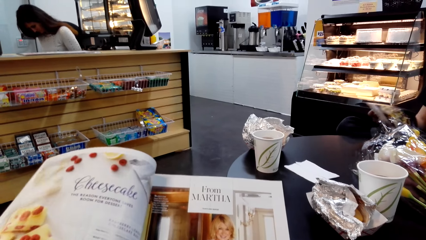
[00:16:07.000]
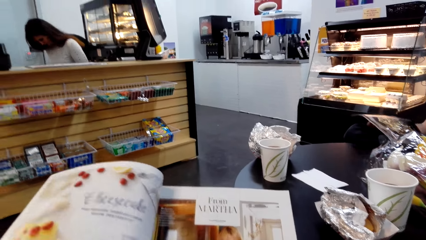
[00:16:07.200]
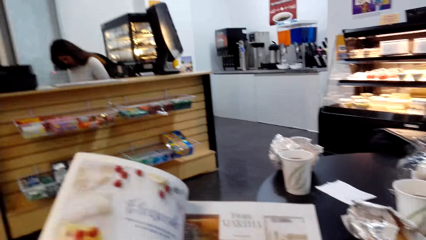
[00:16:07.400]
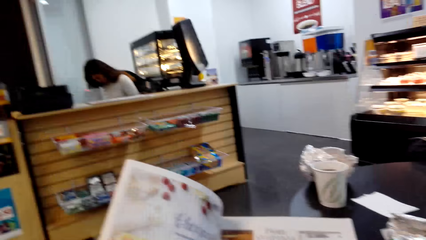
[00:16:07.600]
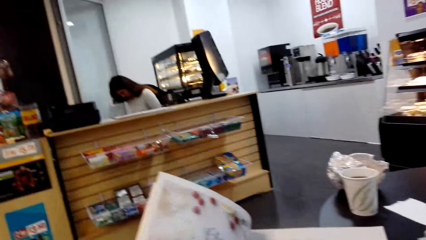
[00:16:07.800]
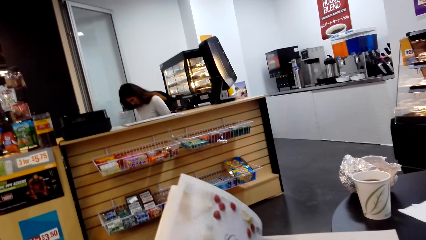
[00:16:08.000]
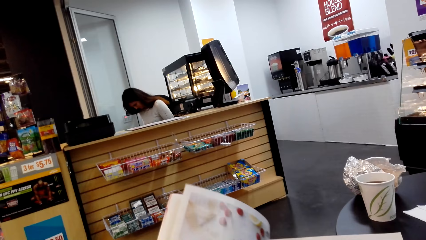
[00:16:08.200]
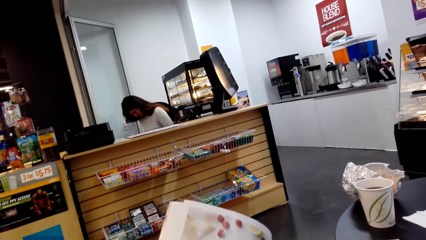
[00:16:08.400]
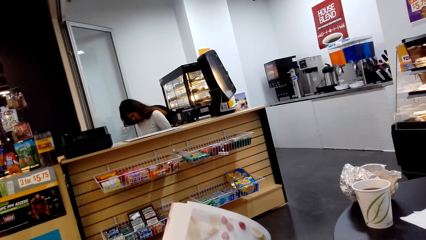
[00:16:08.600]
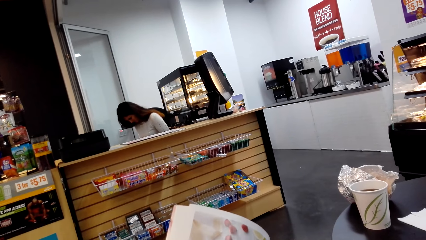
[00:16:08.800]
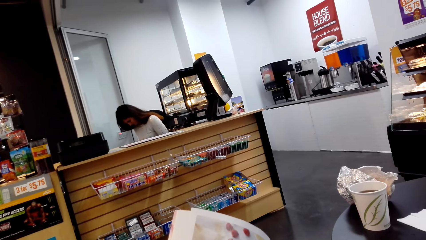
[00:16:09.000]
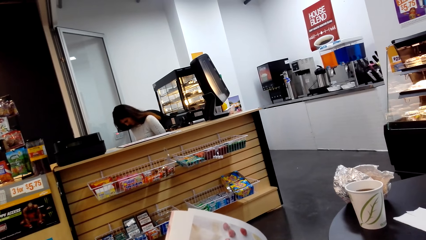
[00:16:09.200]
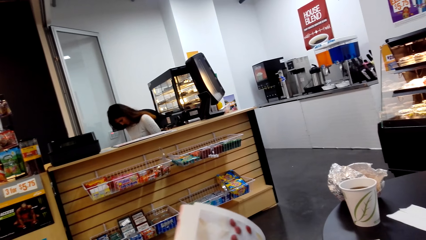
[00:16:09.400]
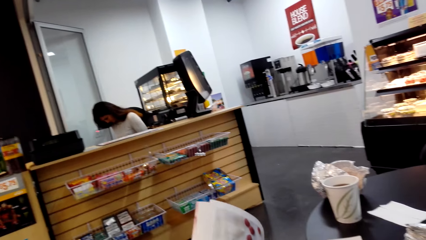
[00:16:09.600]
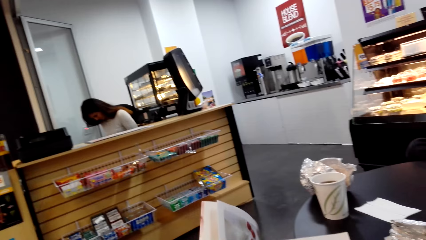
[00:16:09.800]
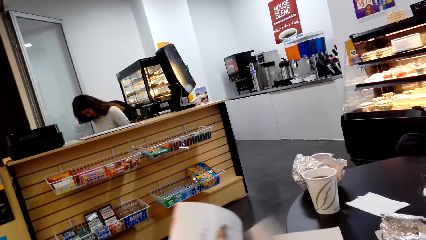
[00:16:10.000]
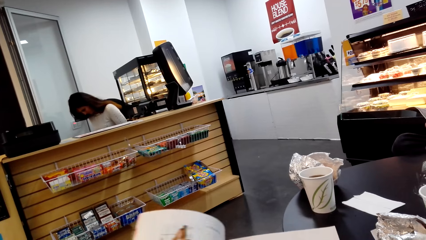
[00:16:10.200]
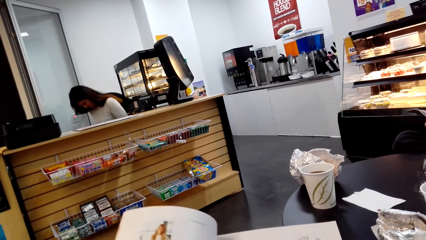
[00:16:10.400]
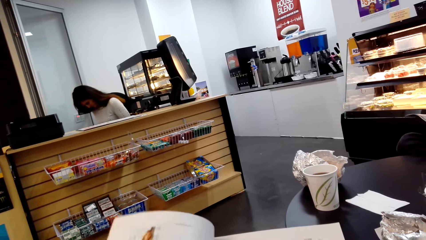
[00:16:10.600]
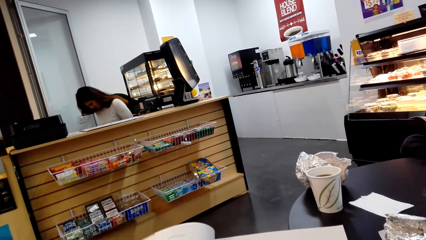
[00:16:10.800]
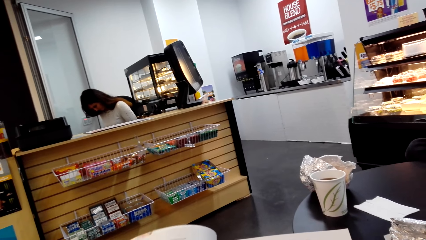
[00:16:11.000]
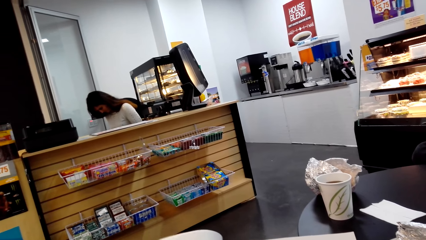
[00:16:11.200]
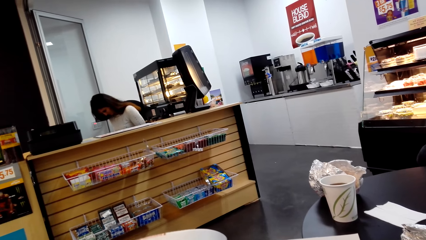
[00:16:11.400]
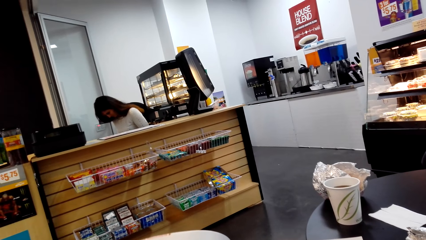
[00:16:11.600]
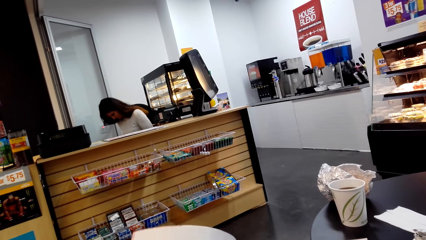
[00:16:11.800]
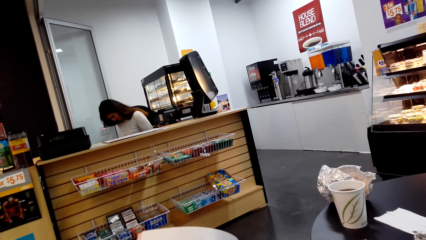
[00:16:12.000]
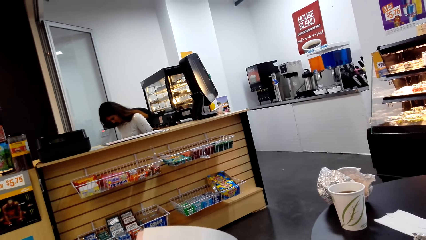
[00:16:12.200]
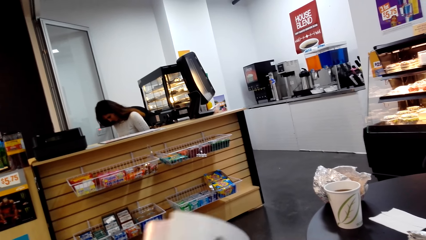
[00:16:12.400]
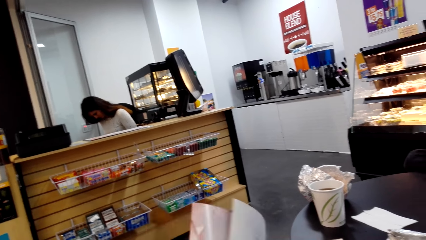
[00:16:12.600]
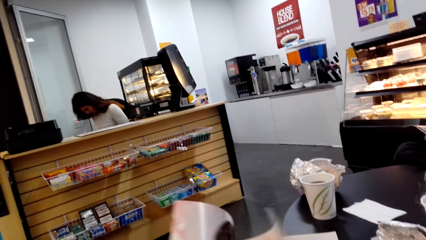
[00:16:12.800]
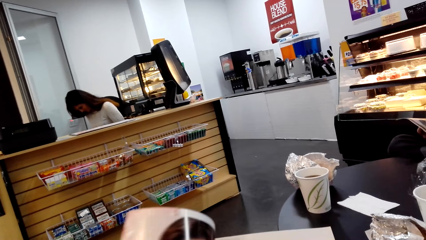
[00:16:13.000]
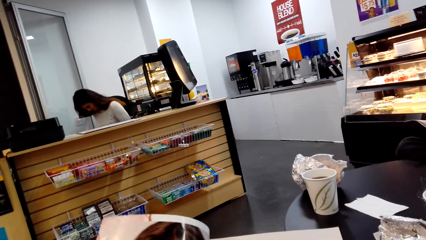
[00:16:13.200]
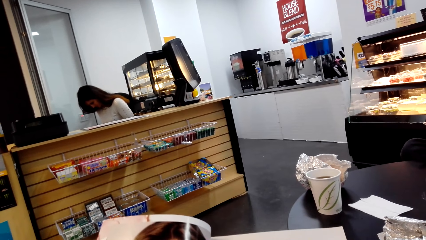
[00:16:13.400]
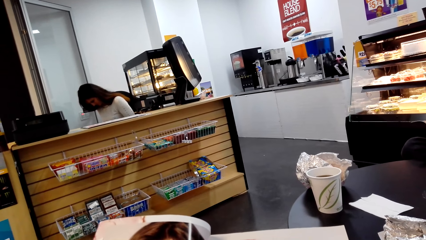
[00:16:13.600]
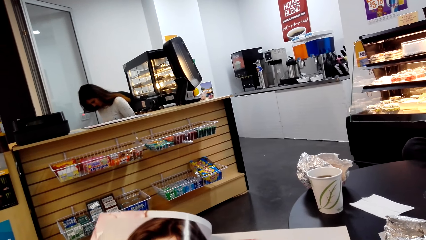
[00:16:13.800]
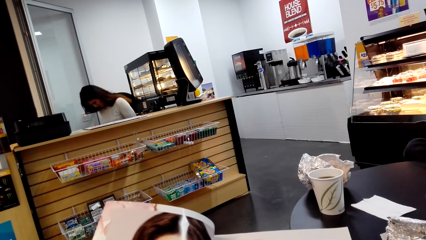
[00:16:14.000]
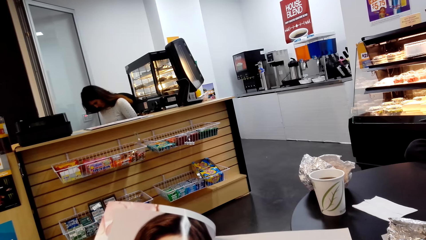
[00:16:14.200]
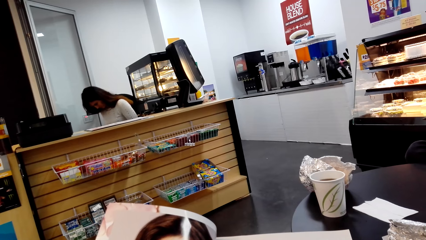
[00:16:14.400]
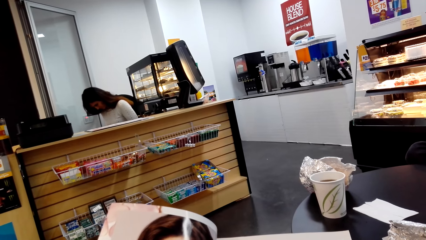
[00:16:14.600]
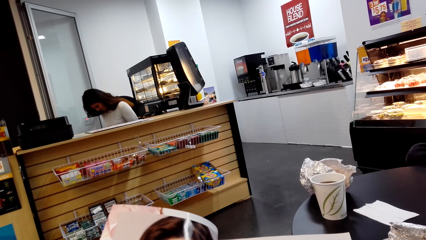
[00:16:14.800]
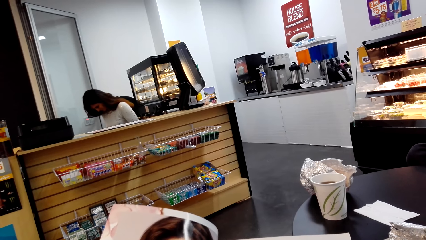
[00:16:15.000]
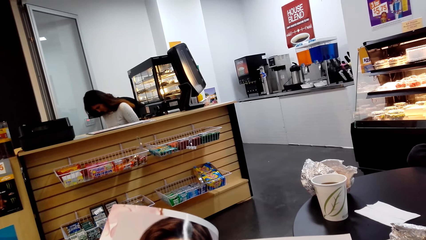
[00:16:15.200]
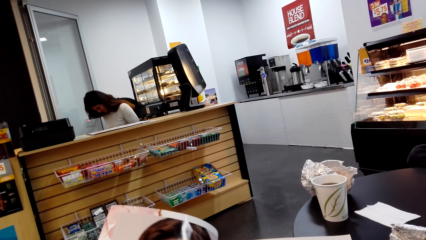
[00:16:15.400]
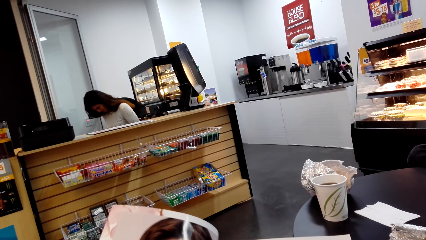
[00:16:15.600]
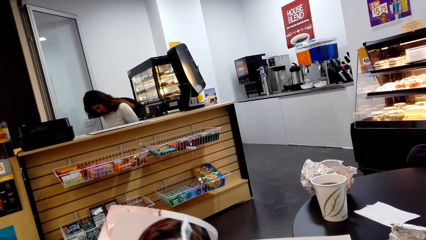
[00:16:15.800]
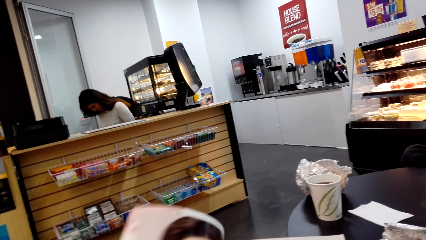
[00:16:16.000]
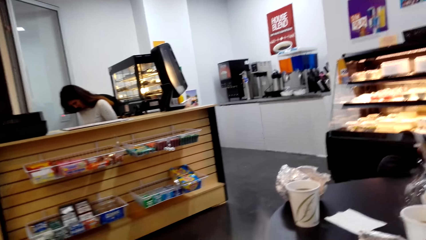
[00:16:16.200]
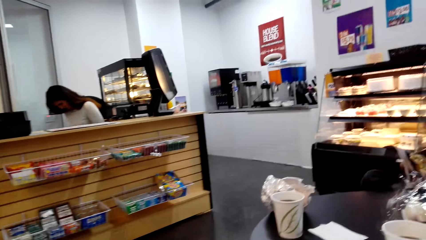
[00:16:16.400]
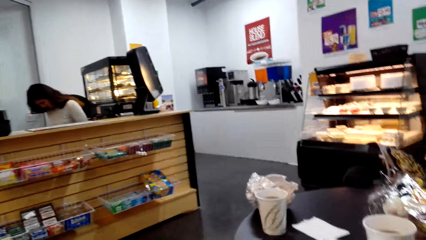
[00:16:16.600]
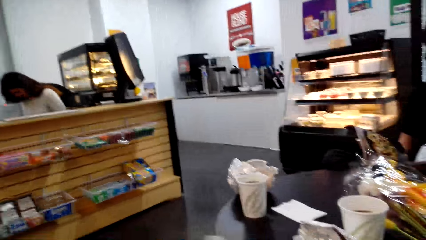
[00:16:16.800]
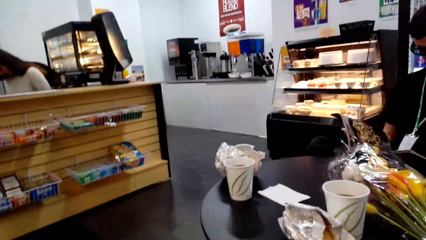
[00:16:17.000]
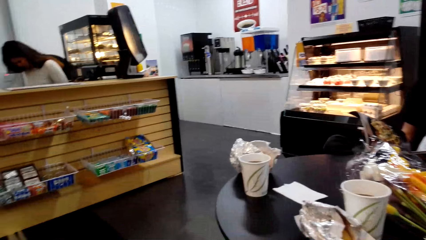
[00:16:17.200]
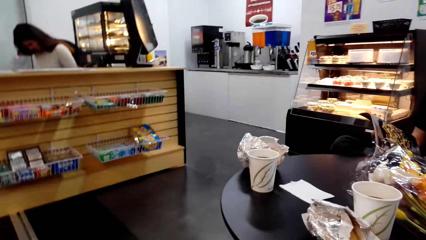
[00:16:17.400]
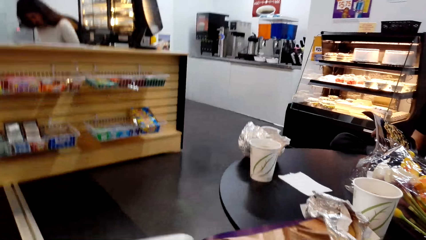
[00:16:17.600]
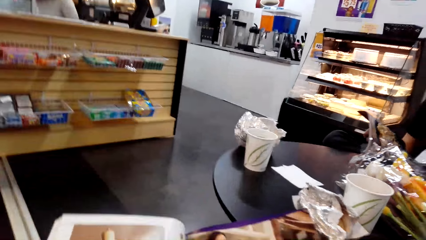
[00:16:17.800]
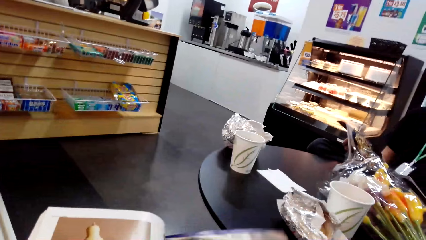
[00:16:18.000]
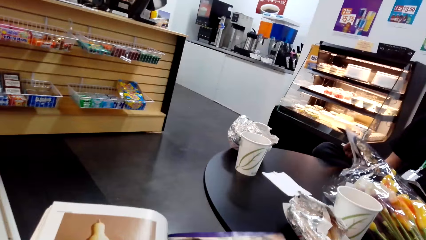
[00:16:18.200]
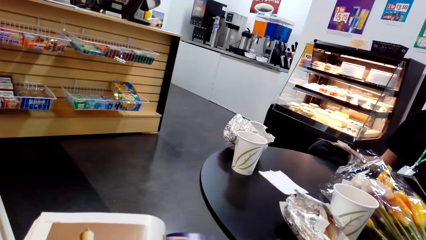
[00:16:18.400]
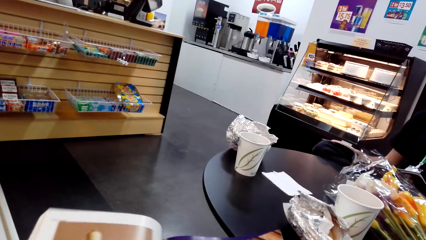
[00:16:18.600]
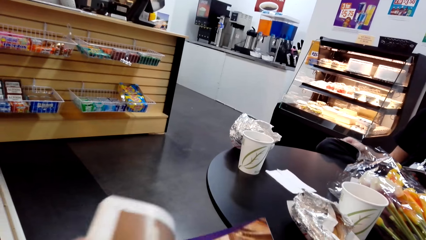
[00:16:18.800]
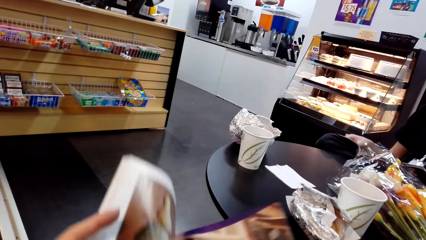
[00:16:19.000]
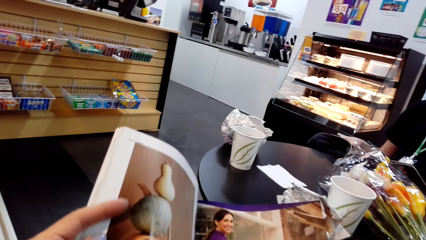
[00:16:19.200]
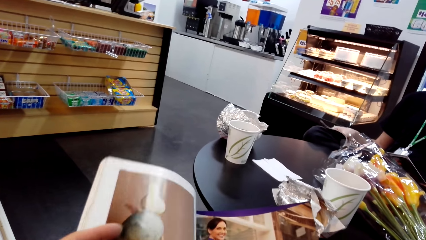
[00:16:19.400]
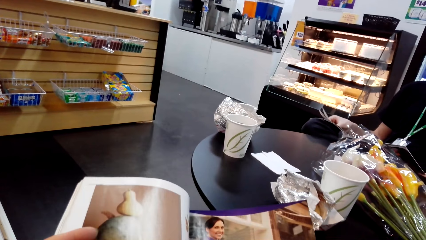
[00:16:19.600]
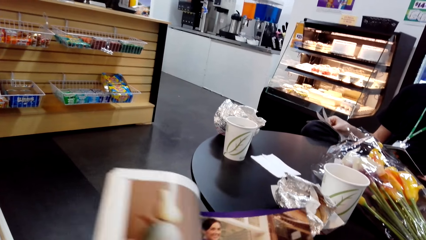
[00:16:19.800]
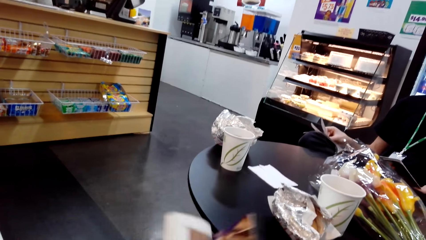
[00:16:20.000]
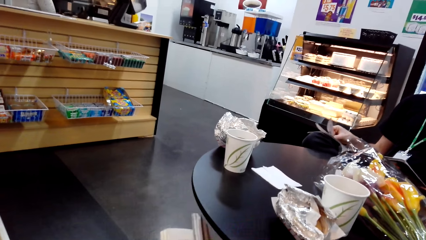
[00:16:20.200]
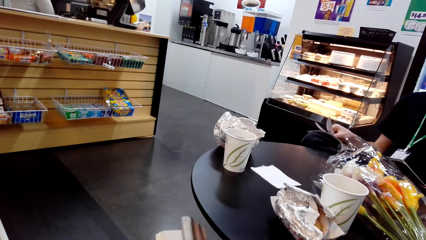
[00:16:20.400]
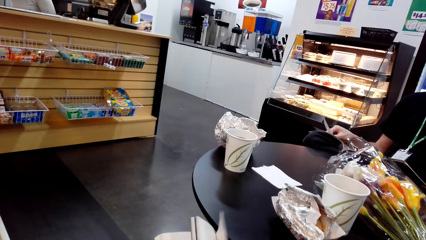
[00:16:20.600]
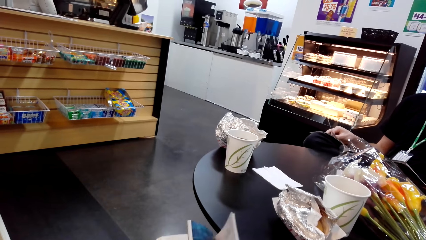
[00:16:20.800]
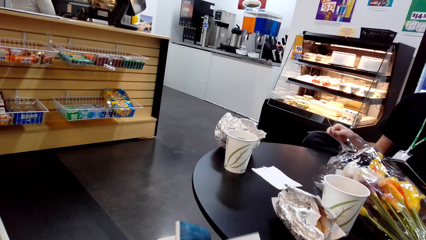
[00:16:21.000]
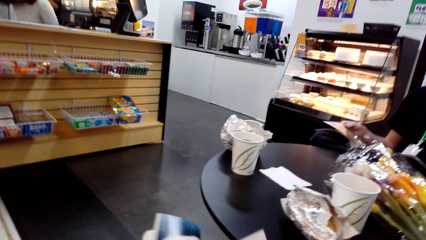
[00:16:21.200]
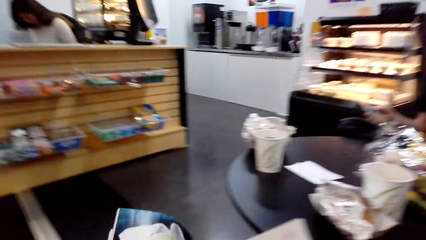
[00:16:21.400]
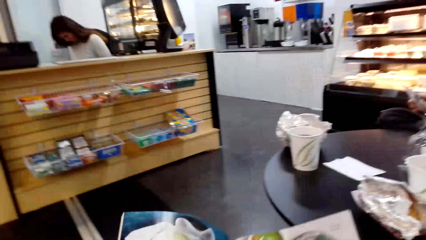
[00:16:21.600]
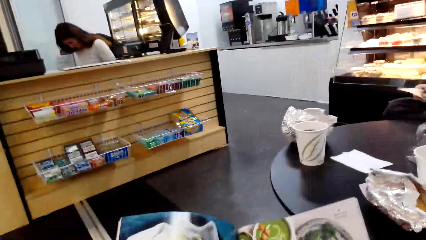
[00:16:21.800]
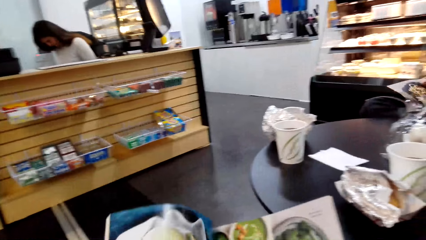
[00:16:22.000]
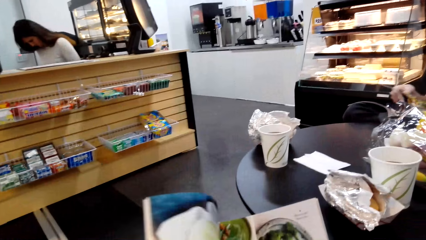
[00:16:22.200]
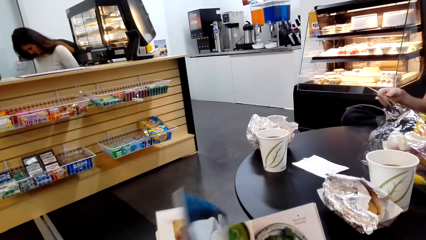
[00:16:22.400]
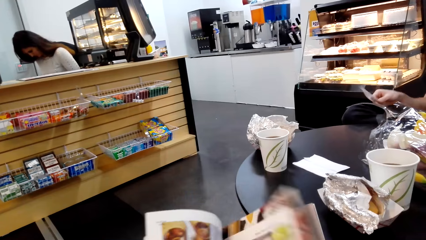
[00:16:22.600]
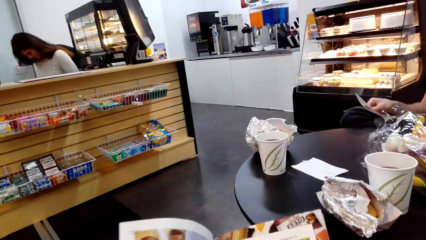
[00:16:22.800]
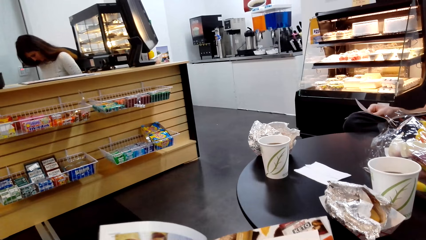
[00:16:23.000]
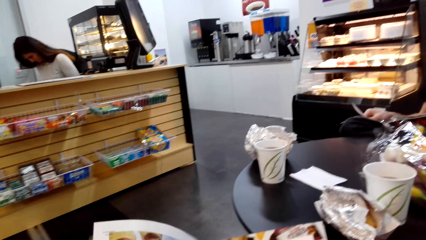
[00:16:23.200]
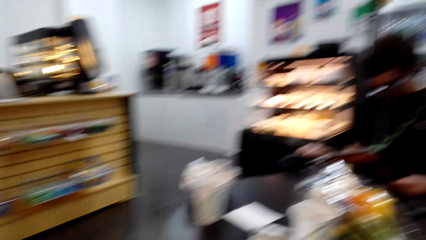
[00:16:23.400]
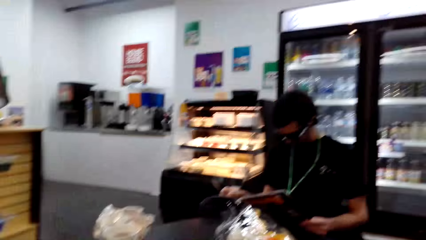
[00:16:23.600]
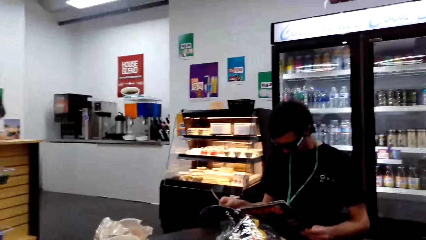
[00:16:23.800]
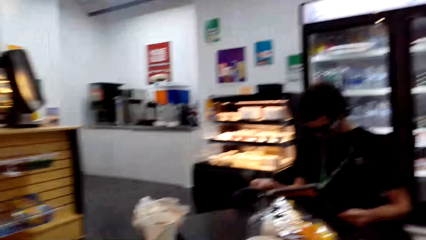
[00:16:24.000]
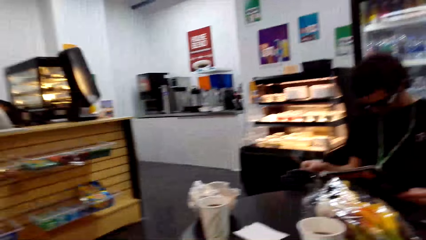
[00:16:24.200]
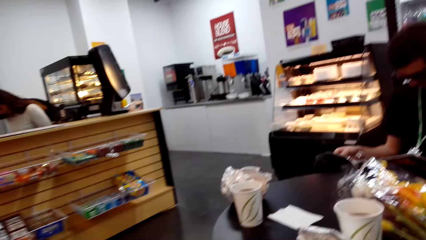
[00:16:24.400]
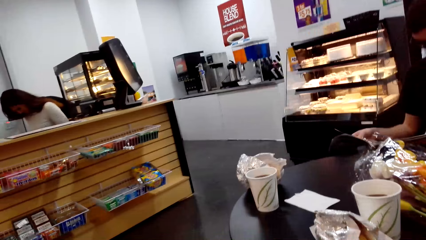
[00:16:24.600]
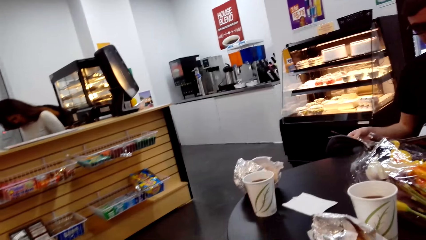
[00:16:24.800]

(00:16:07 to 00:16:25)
A man looks at the book. The camera wearer looks at the book, opens the page of the book, looks at the book, opens the page of the book, looks at the book, moves the book, looks at the book, moves the book, opens the page of the book, and looks at the book. The man looks at the book. The camera wearer opens the page of the book, looks at the book, and looks around.
